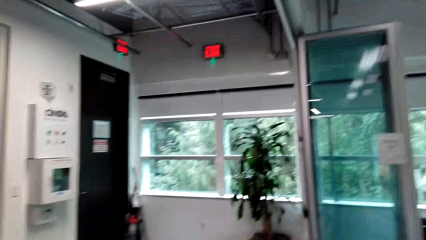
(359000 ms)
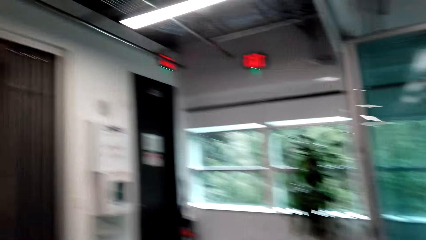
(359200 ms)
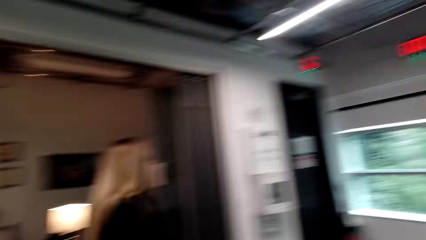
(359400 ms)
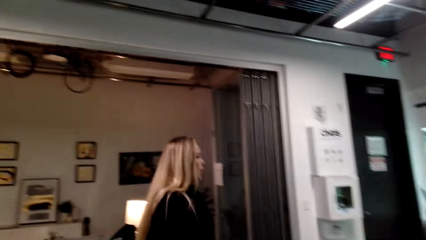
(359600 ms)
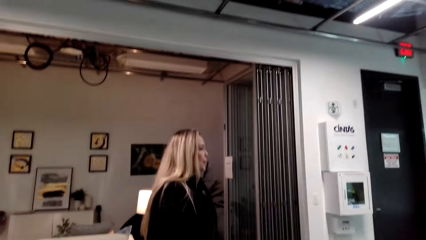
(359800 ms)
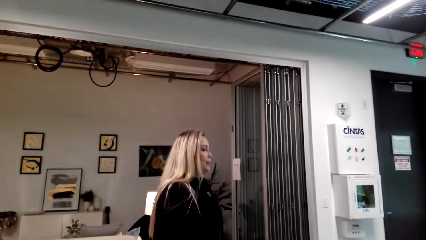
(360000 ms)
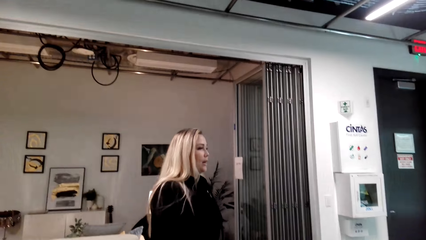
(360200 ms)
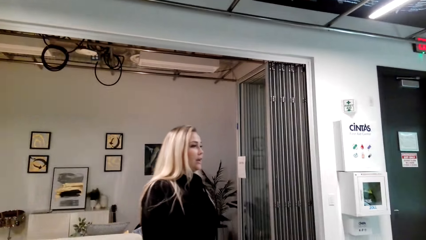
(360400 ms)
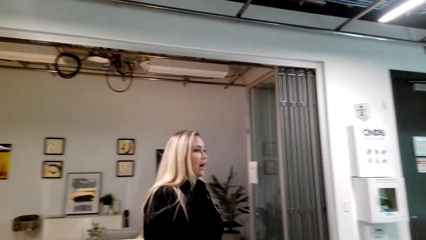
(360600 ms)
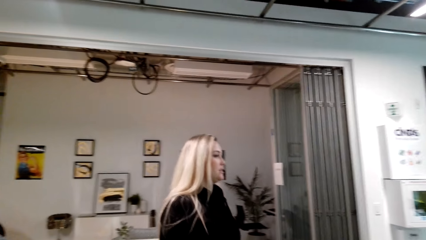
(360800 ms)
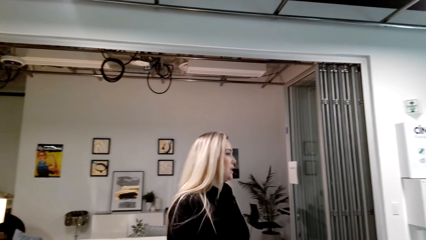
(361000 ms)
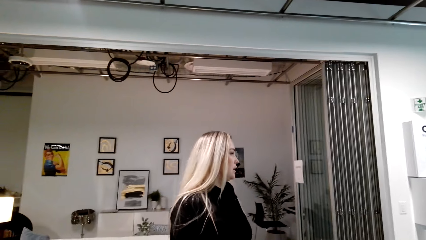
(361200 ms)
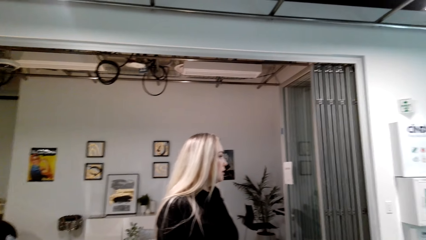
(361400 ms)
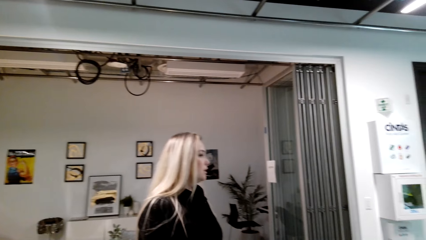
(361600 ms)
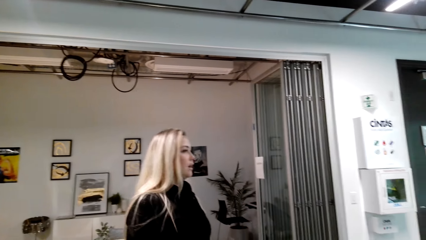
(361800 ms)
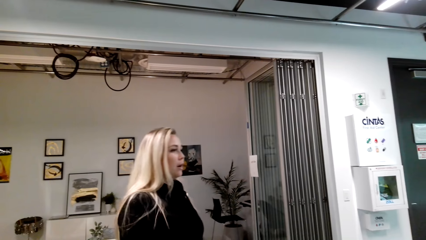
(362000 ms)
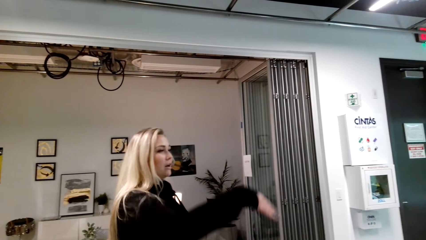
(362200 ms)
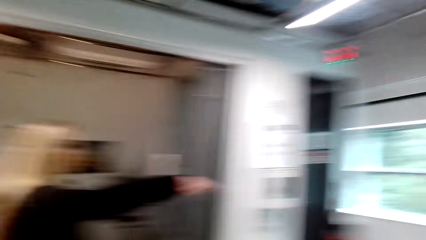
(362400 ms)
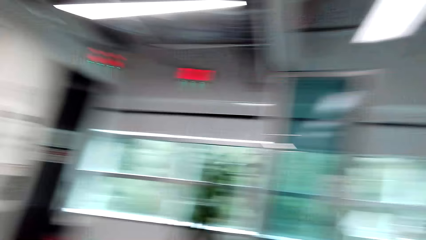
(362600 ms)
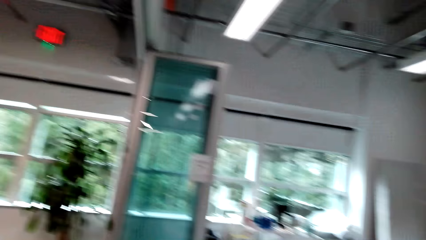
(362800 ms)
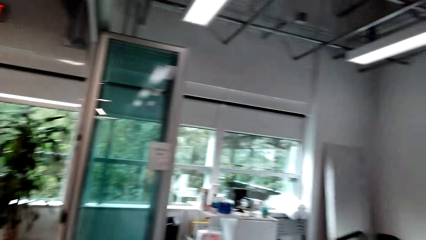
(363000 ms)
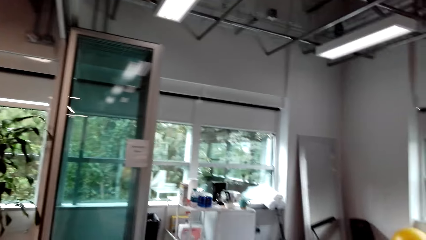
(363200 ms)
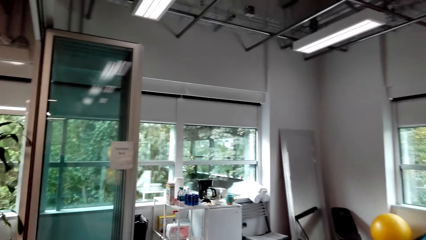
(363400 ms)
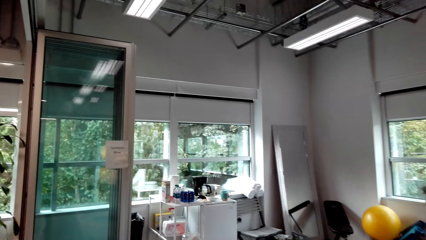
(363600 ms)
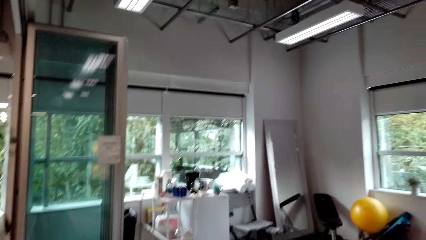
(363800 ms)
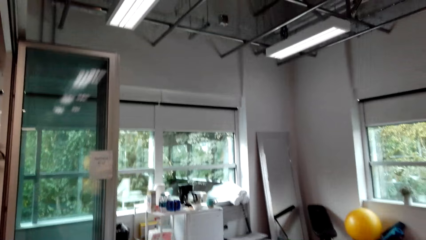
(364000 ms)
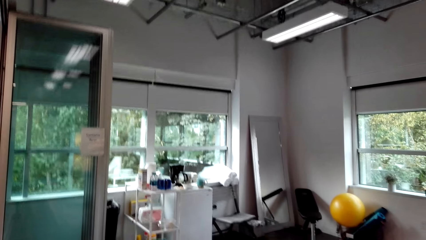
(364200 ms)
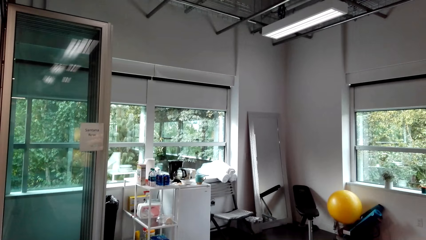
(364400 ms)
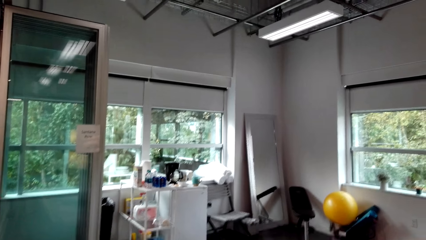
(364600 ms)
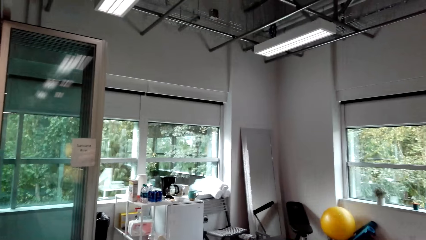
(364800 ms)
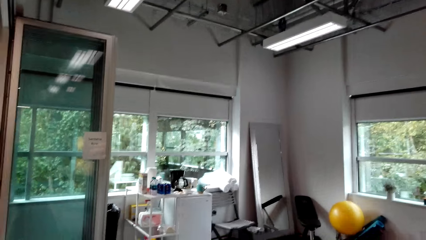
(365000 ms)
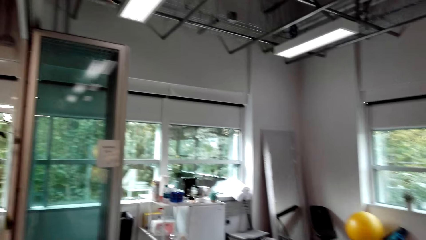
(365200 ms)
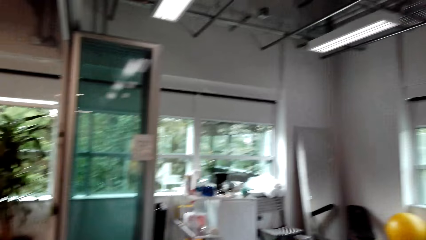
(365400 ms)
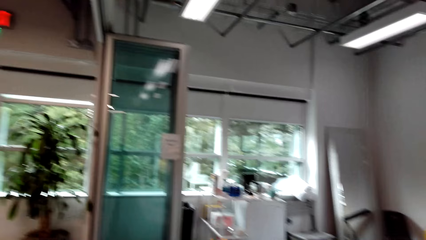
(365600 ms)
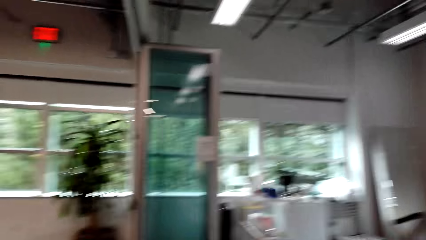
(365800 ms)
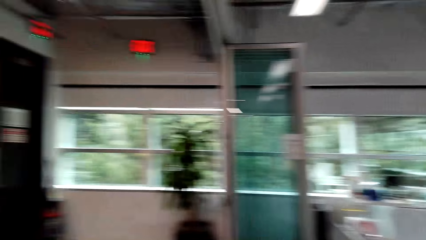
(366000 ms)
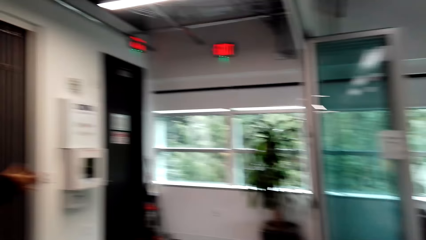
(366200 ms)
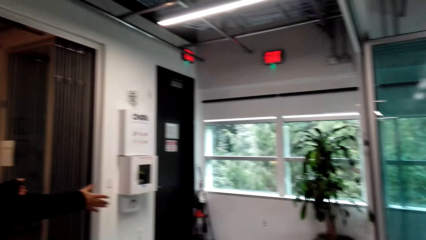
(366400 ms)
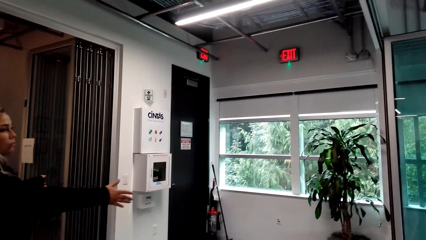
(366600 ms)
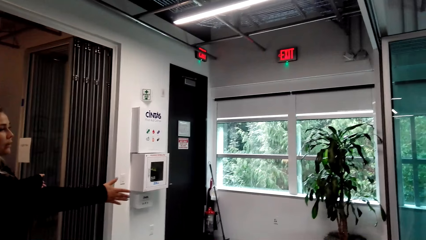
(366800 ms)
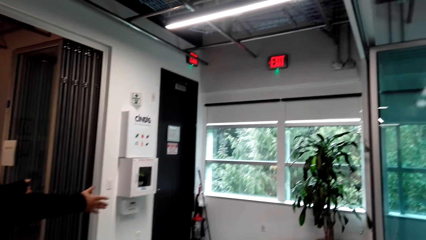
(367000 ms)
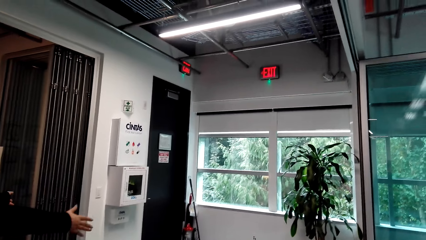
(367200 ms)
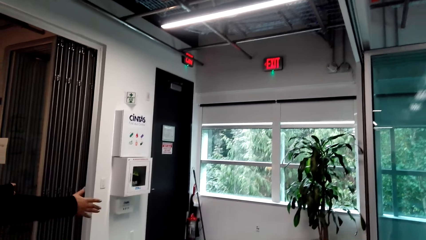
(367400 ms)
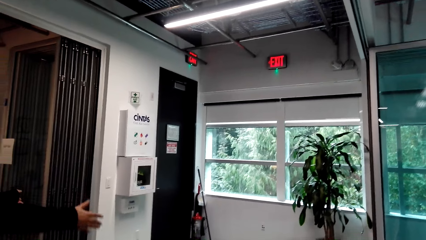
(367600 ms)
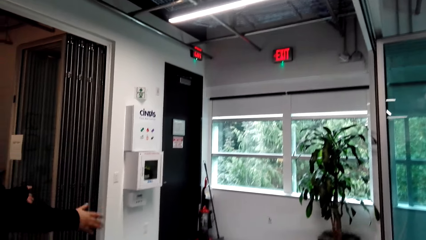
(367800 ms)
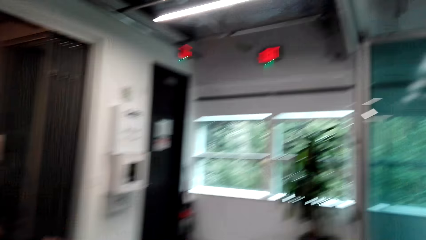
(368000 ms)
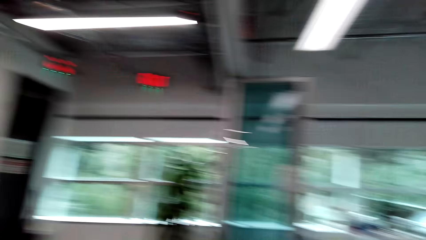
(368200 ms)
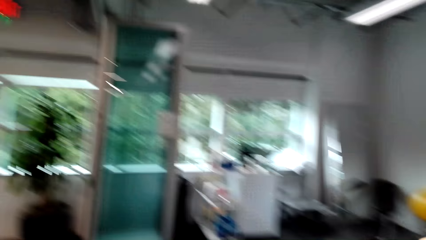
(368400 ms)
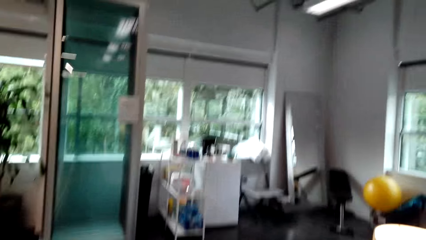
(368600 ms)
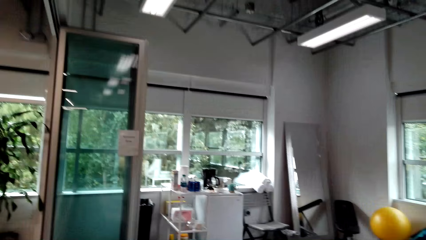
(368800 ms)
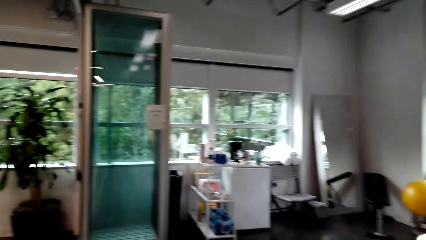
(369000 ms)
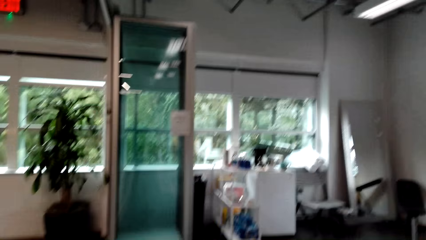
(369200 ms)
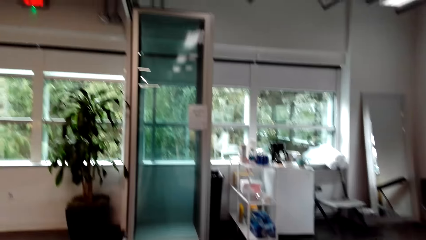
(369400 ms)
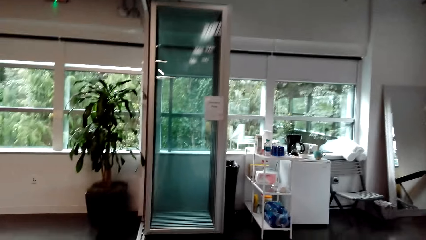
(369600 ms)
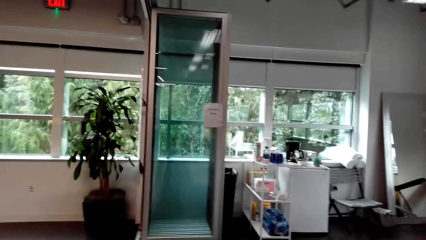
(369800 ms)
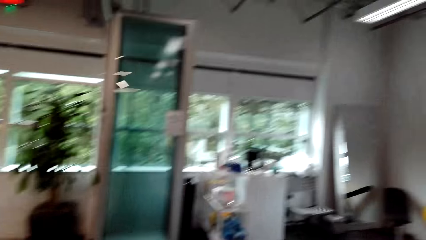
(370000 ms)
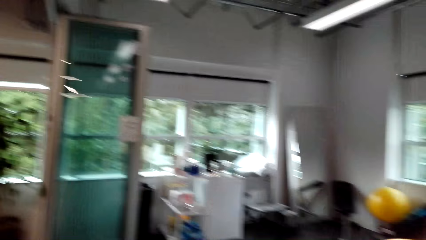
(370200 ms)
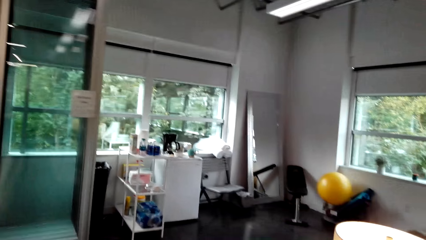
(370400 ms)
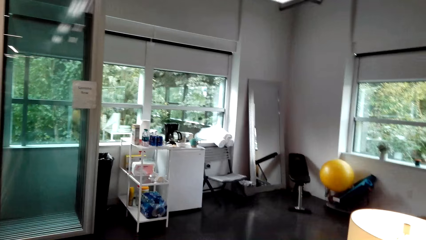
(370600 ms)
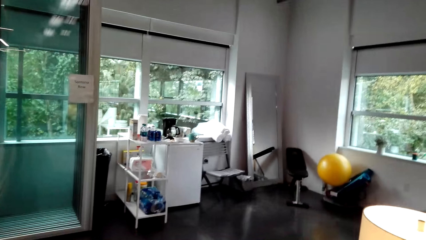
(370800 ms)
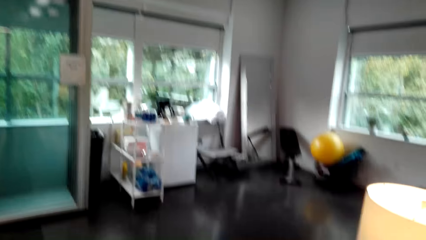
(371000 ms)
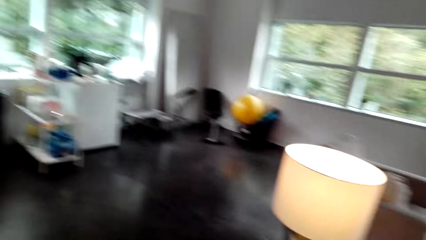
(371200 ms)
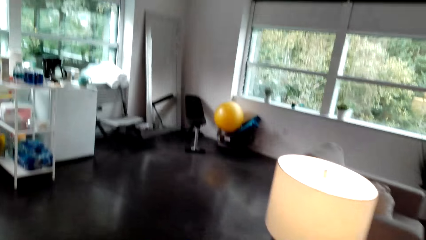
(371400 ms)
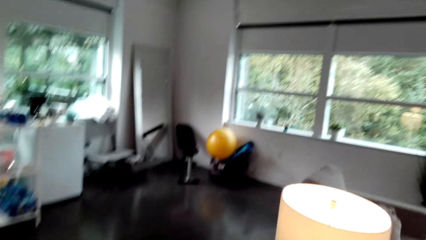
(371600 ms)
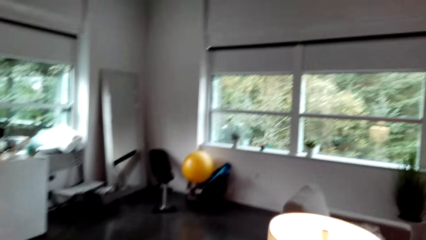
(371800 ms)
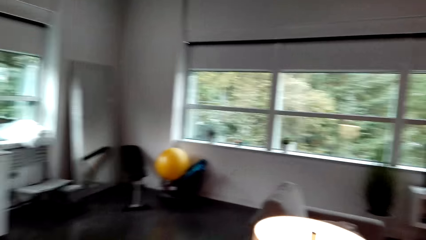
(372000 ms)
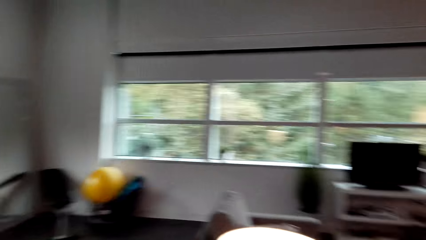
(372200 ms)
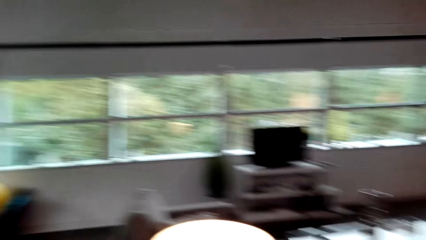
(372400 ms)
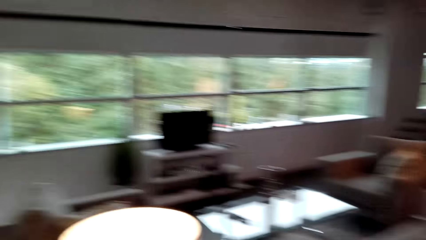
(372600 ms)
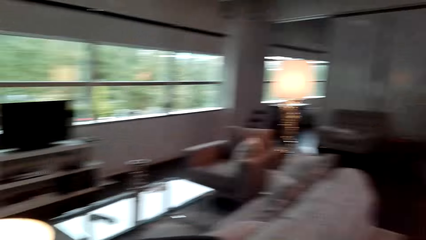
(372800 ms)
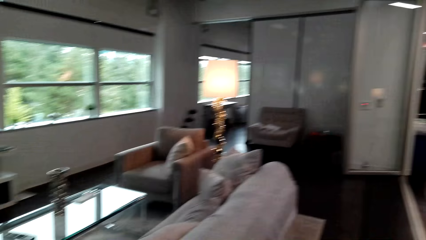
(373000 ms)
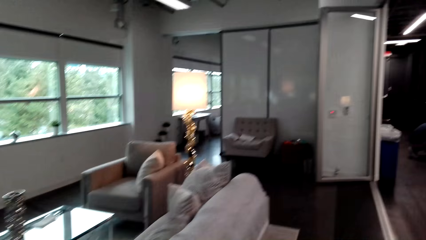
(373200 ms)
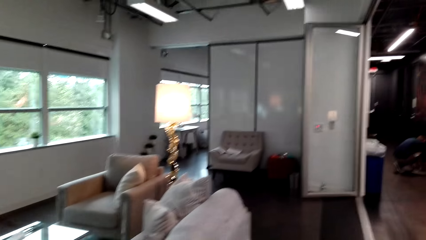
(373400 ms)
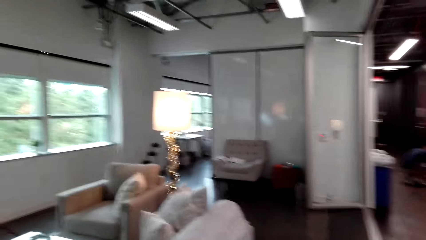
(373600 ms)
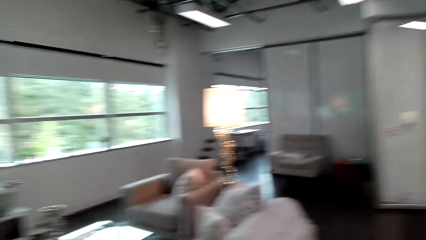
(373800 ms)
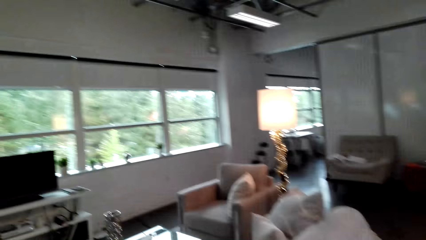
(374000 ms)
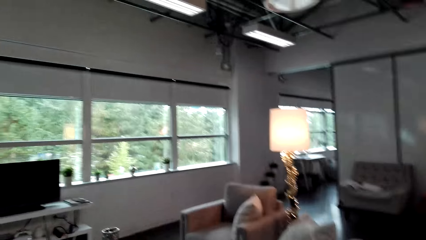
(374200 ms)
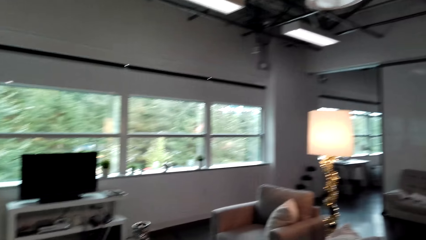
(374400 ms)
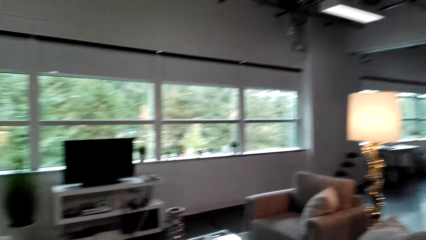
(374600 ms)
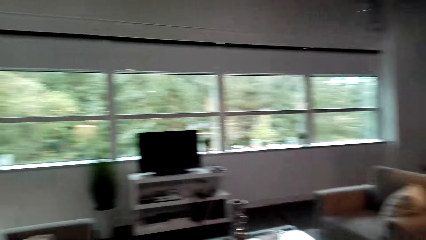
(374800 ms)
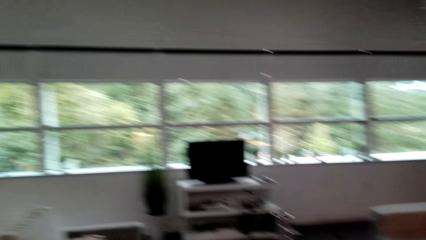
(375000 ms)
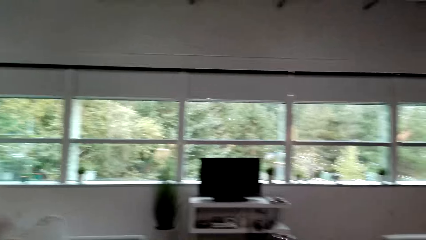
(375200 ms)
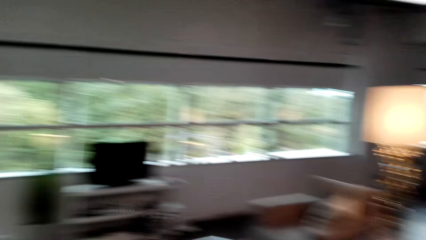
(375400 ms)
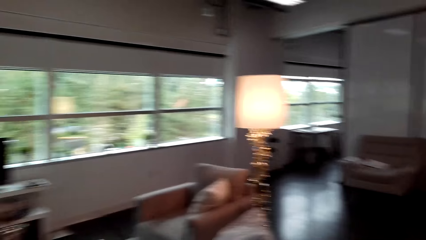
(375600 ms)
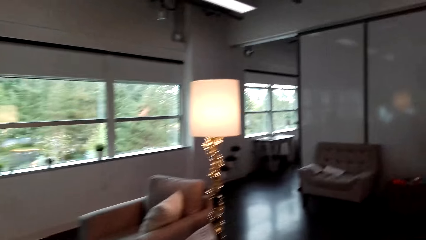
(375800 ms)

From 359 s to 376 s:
The camera wearer looks around the house. They walk in the room.
